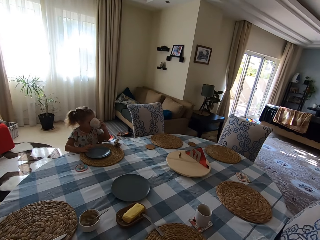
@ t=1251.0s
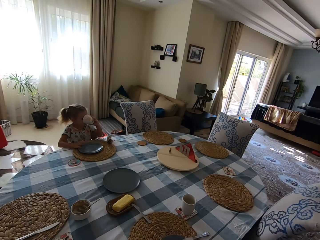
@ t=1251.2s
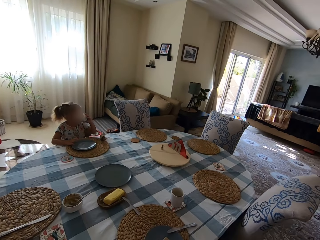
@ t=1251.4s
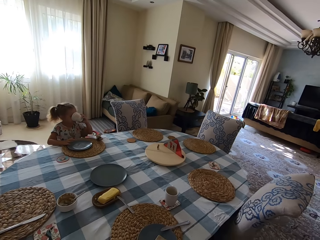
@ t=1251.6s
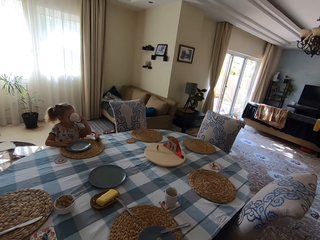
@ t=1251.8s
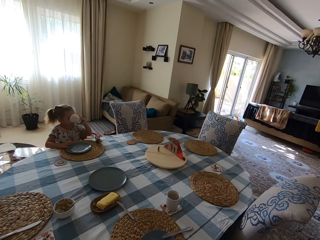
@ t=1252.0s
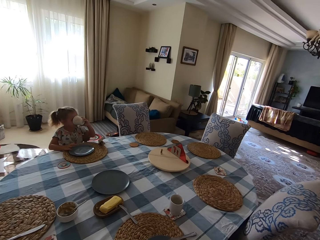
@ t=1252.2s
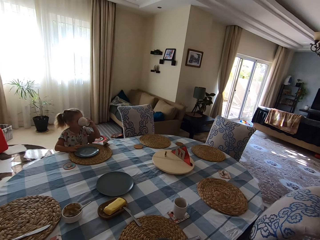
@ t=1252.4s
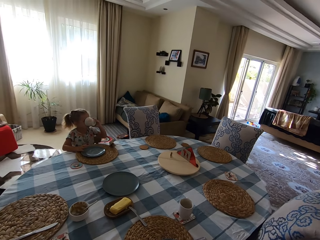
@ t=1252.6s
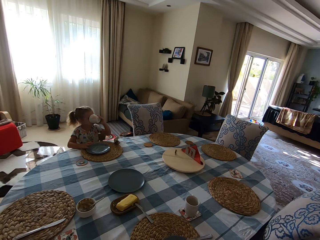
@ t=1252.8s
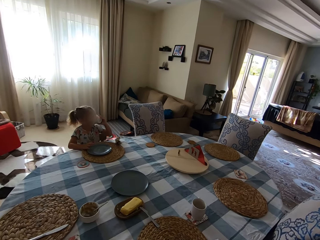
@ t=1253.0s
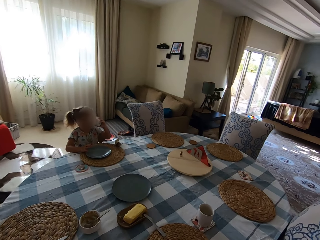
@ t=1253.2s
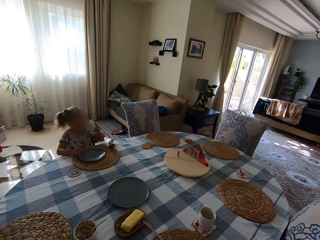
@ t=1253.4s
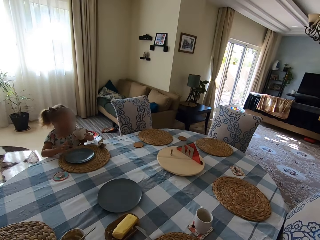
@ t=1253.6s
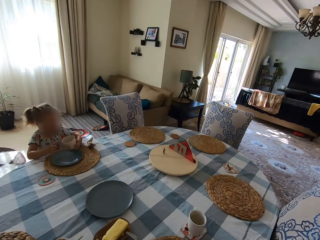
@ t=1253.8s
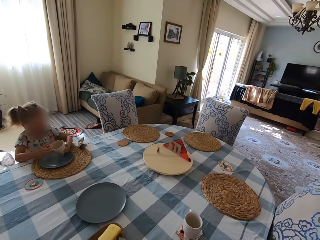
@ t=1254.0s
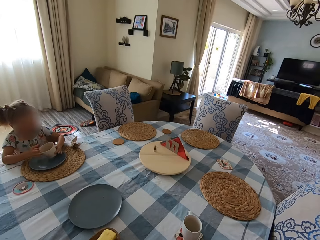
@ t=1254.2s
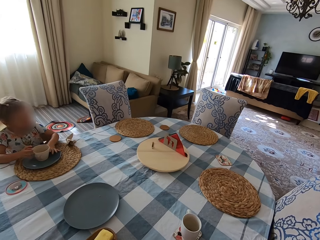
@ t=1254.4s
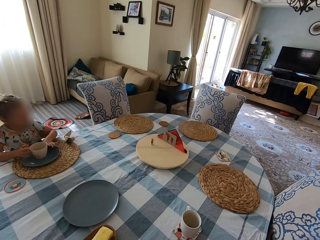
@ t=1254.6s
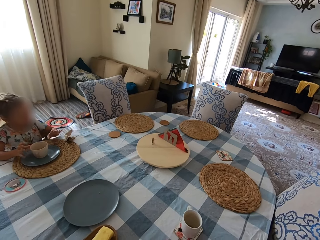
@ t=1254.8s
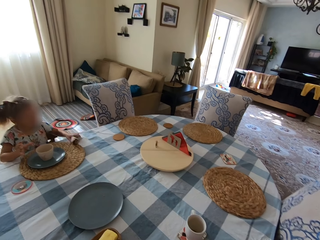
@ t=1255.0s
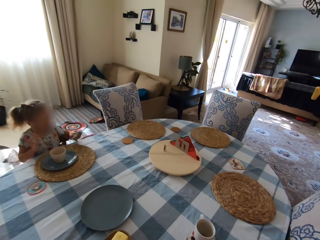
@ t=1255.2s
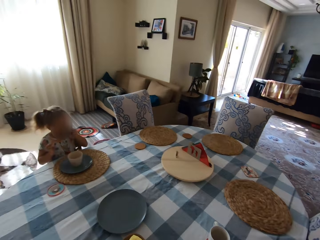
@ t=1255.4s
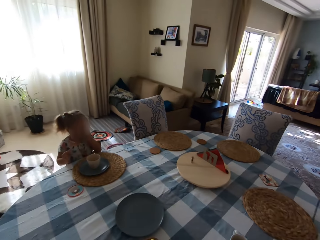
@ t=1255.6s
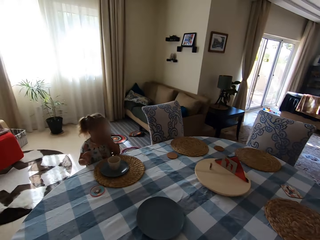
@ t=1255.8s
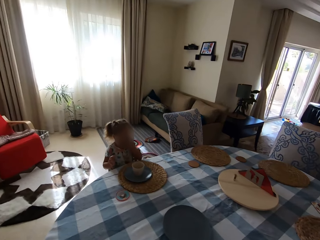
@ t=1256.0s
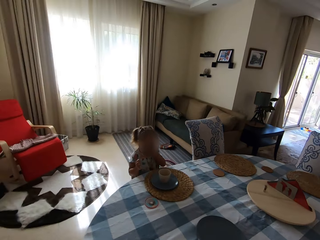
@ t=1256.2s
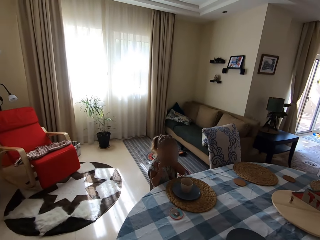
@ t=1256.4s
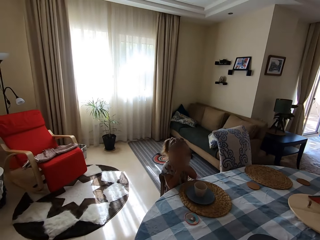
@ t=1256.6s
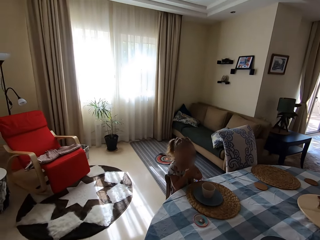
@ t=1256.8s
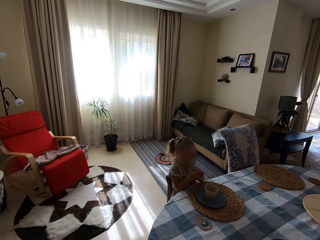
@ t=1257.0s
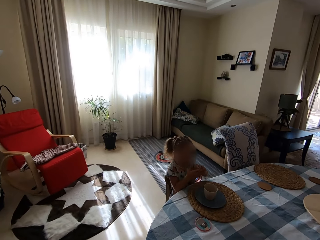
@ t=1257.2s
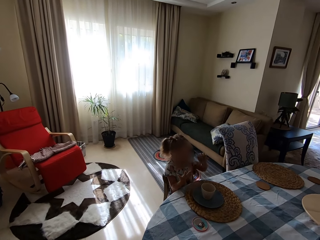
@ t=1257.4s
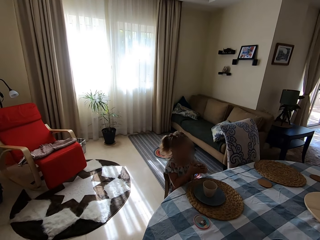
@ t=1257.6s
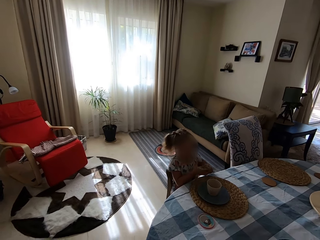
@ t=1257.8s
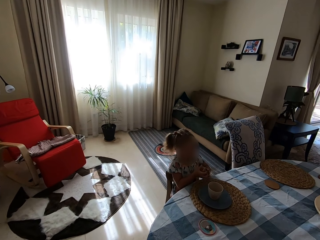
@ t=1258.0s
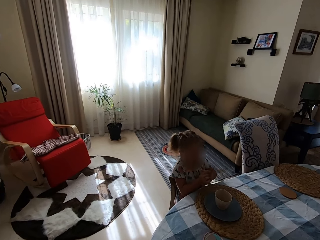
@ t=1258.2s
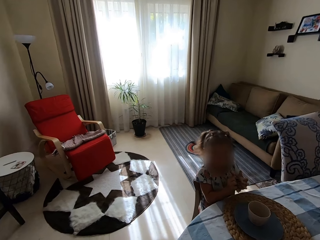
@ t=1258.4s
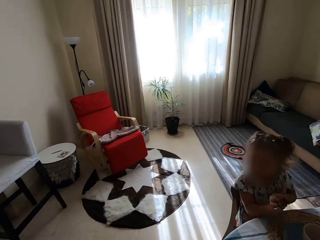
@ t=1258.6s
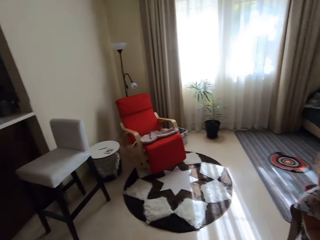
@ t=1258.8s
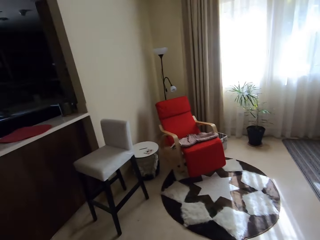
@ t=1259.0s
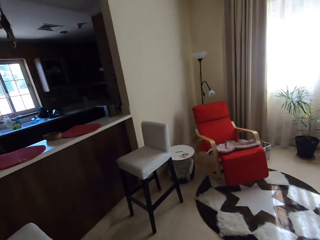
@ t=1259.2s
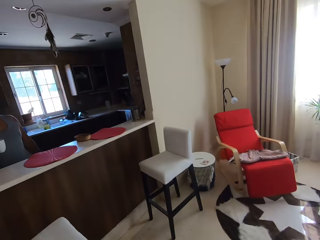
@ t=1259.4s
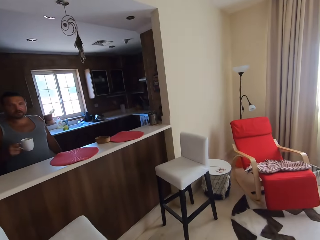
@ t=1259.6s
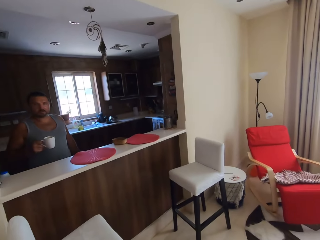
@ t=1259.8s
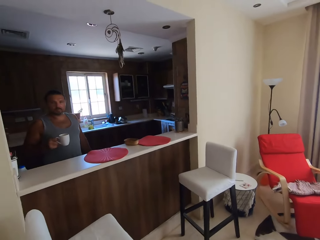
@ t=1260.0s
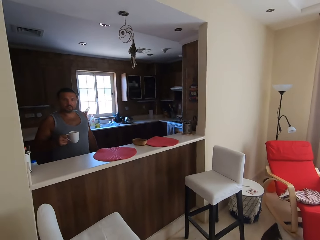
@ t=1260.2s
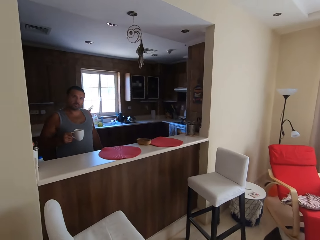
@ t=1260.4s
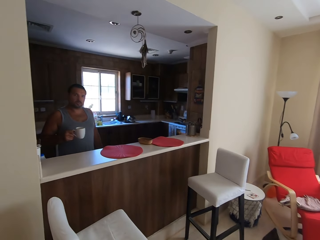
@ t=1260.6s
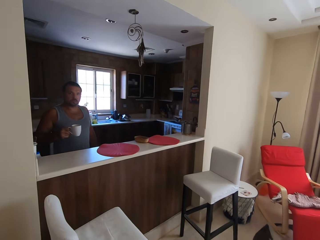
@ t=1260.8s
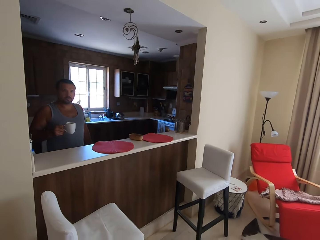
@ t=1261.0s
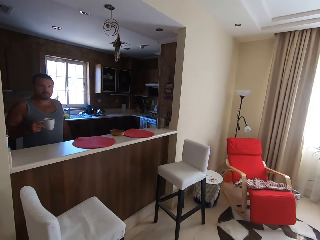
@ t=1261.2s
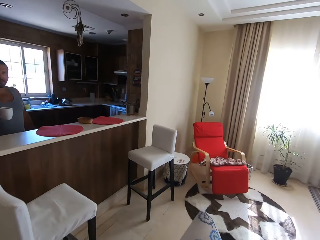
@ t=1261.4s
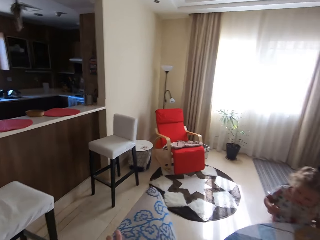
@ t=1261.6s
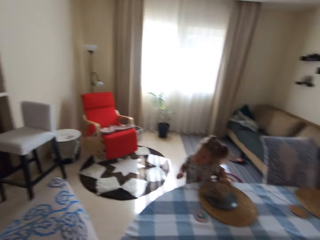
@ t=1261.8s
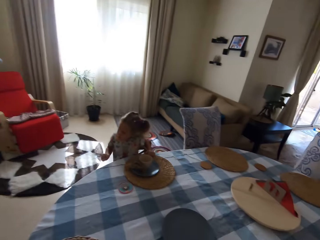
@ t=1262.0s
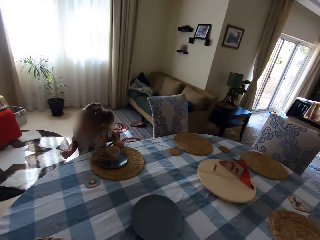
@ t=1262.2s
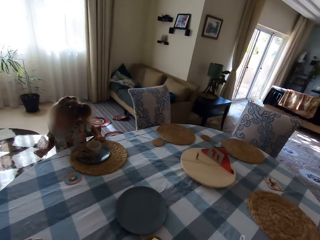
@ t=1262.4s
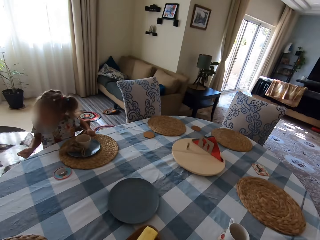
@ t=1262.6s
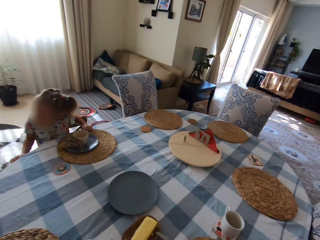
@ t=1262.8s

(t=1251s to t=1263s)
The camera wearer pushes the chair. The child drinks the coffee, drops the cup, and puts the cup. The child talks to the camera wearer. The child picks up the table napkin. The child talks to the camera wearer again. The child wipes the mouth. The camera wearer talks to the child. The child wipes her hands. A man talks to the camera wearer. The camera wearer looks around. The man talks to the camera wearer and holds a cup in the hand. The camera wearer talks to the man and looks around.

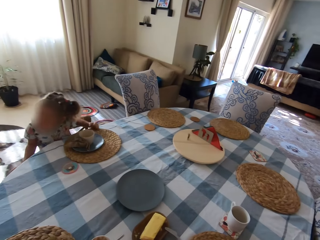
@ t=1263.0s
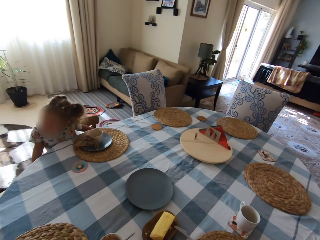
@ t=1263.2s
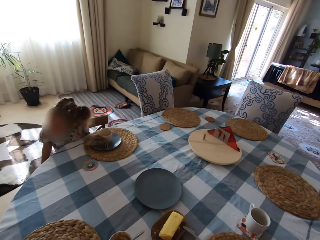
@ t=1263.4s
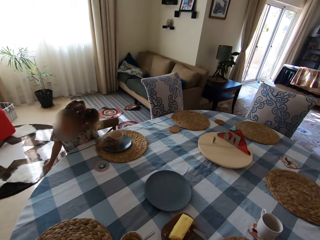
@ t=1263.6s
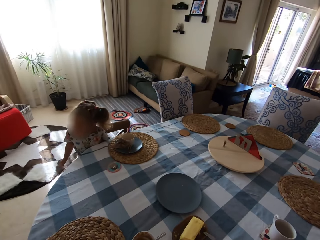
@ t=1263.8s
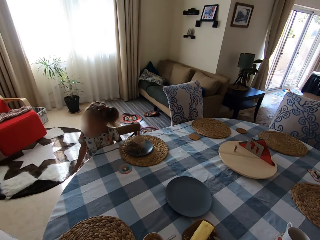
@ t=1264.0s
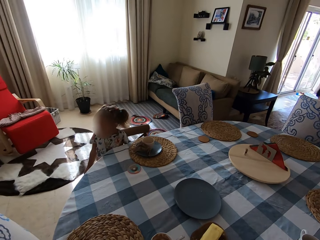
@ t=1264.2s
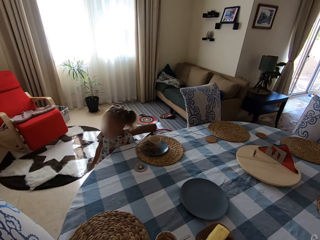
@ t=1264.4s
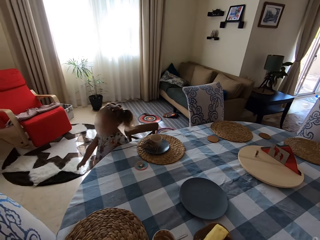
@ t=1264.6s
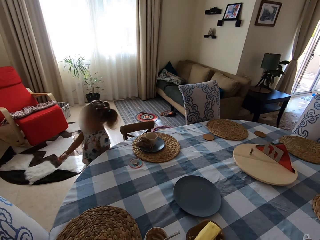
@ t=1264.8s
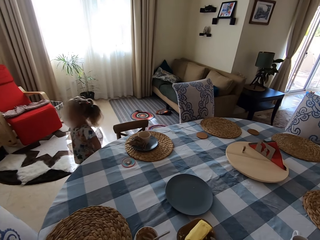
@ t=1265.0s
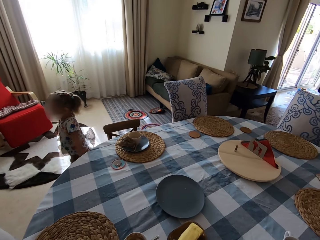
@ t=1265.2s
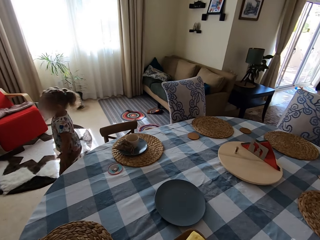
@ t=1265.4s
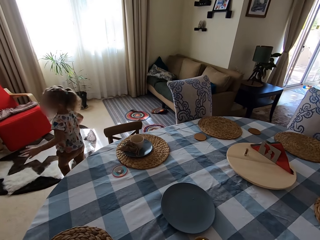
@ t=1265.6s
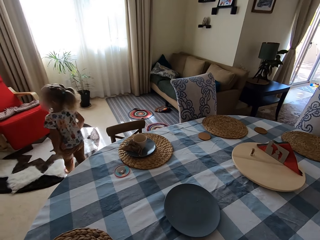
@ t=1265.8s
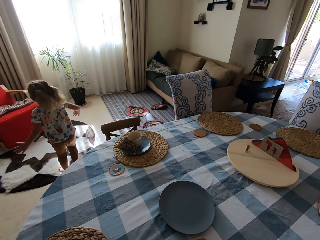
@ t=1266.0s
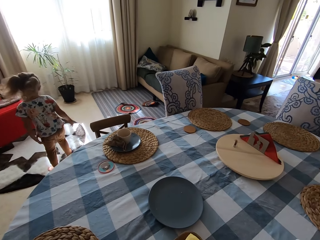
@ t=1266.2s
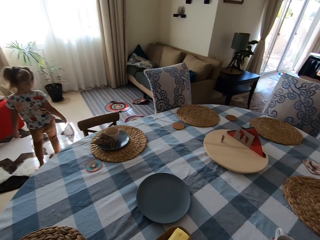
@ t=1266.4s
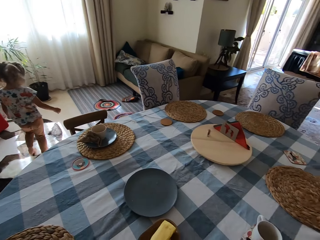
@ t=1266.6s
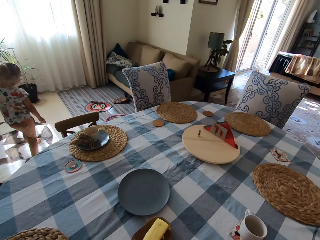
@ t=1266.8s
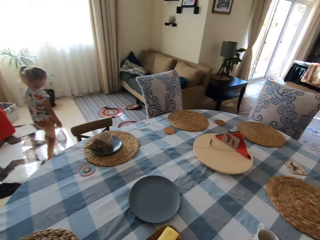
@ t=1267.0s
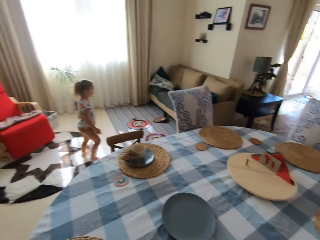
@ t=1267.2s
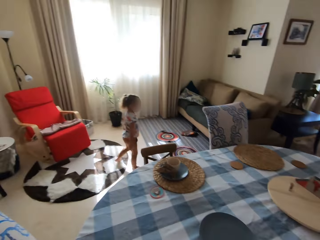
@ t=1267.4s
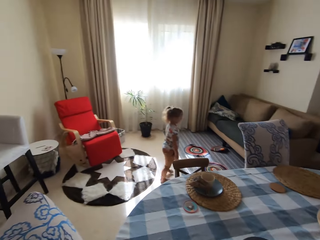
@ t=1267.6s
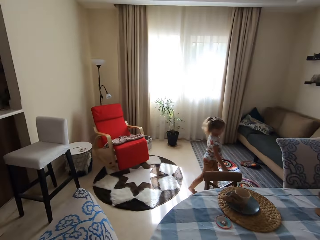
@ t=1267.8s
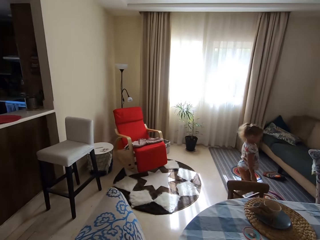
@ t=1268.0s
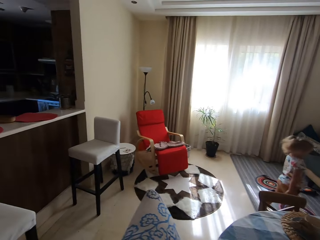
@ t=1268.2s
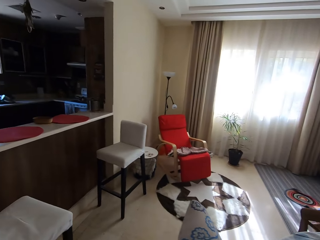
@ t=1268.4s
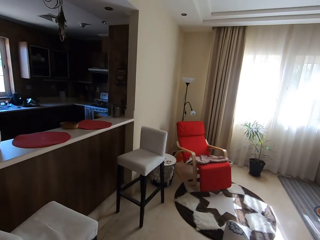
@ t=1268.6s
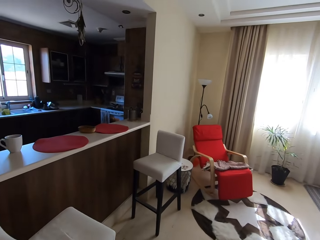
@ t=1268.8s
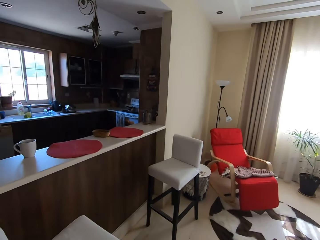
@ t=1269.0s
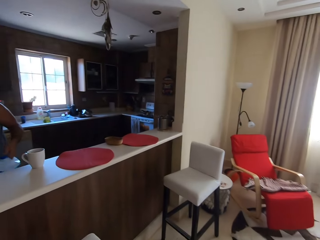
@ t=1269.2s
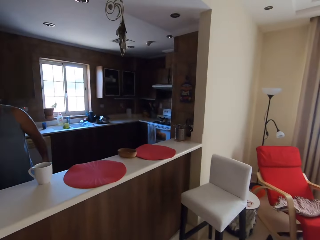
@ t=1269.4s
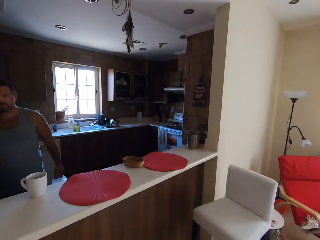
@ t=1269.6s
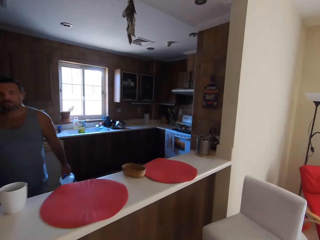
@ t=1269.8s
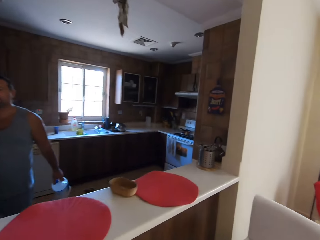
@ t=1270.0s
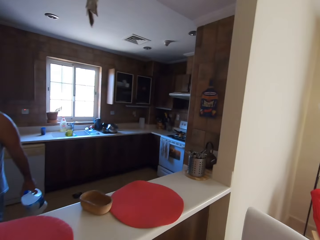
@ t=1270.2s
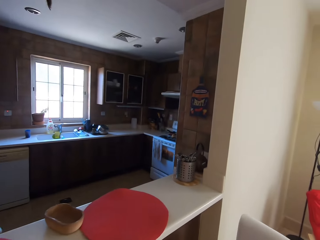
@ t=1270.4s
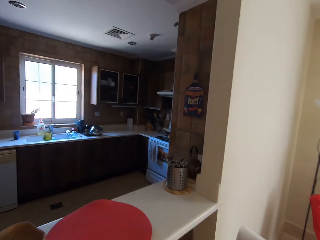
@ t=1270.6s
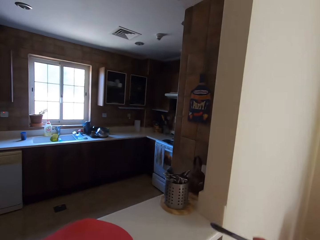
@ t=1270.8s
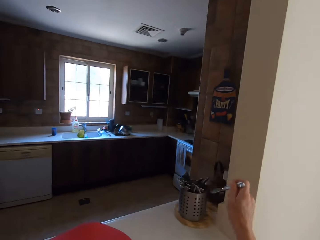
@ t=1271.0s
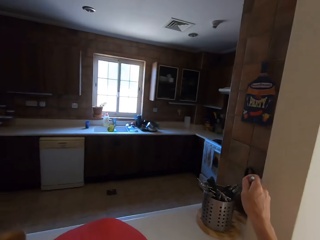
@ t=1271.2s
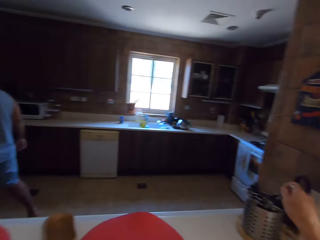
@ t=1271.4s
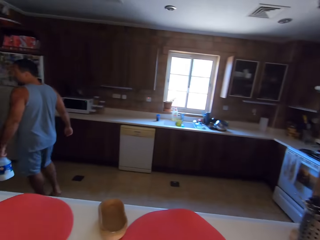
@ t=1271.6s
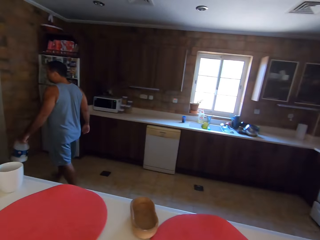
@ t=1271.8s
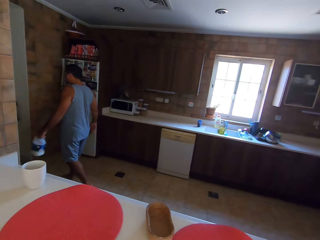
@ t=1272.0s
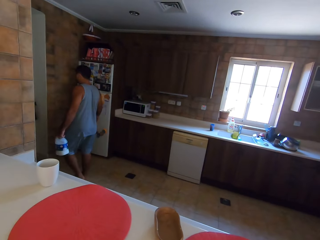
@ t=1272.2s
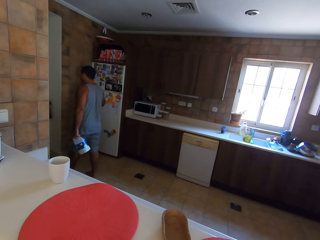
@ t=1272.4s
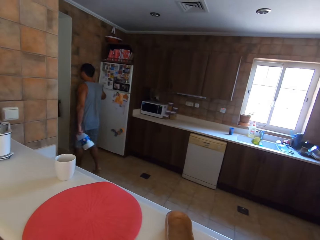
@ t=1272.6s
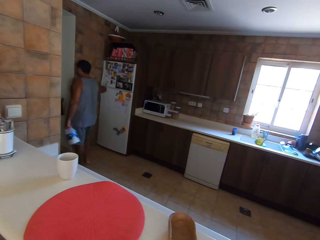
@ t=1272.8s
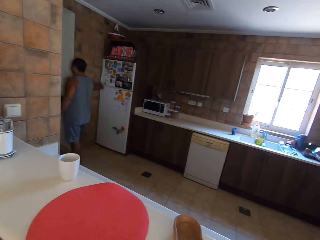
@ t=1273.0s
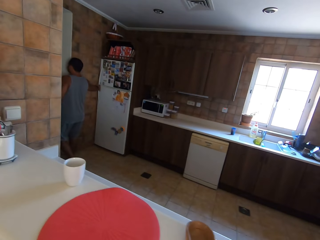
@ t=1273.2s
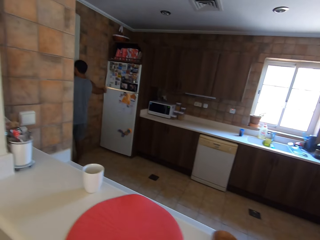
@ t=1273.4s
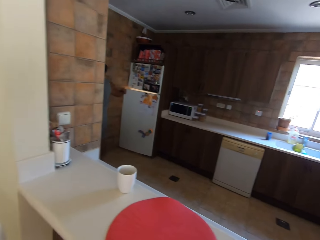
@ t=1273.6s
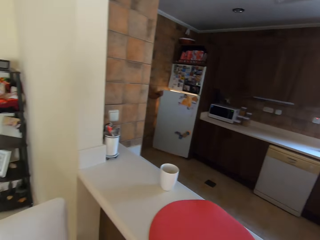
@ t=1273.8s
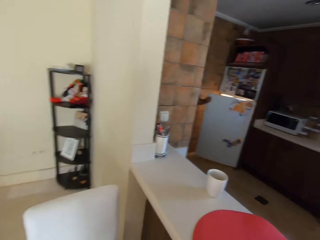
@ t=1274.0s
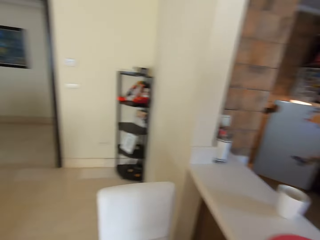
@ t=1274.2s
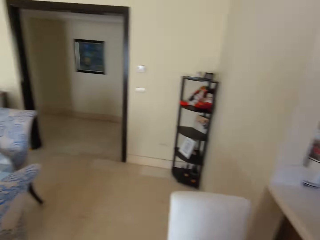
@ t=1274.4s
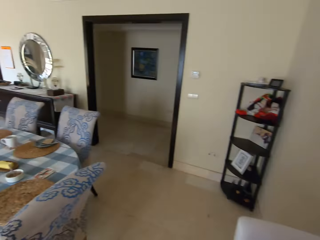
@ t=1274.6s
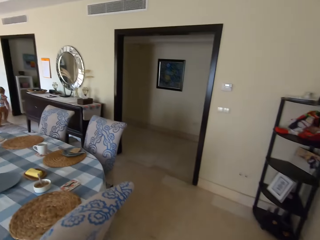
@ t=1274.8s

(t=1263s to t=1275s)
A child descends from the chair. The child talks to a man. The child walks in the room. The child taps her fingers on her garments. The man talks to the child. The camera wearer walks, looks around and talks to the man. The man holds a bottle. The camera wearer walks. The man talks to the camera wearer. The camera wearer puts the spoon in the spoon tin. The man walks in the kitchen and opens the fridge. The camera wearer walks and looks around.
